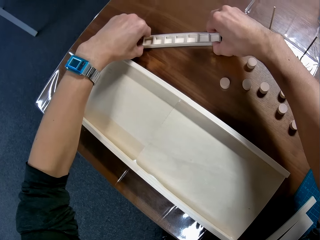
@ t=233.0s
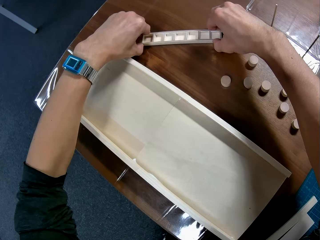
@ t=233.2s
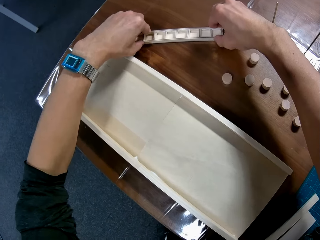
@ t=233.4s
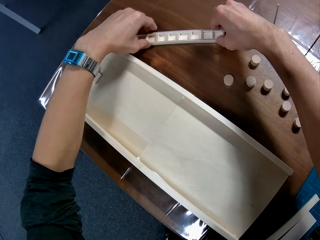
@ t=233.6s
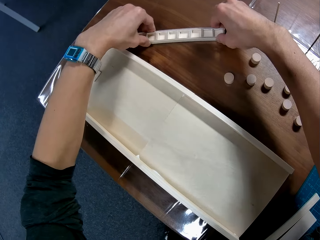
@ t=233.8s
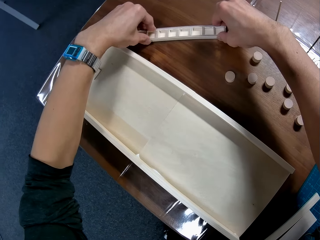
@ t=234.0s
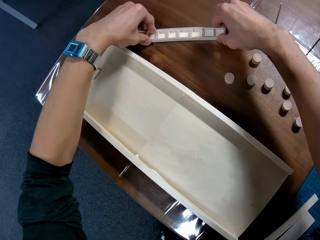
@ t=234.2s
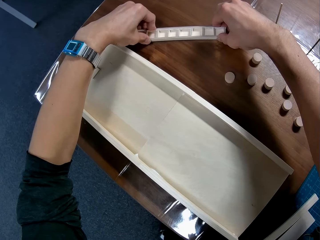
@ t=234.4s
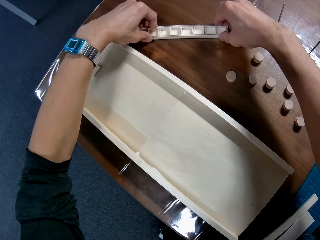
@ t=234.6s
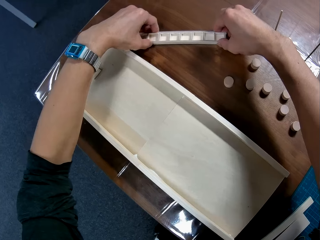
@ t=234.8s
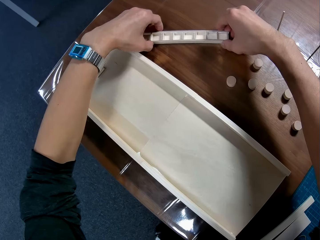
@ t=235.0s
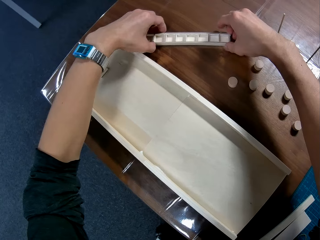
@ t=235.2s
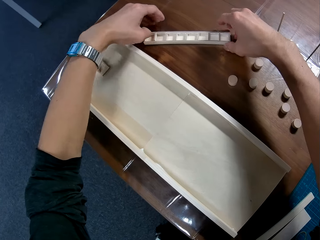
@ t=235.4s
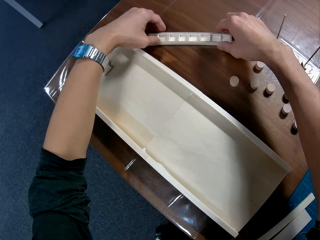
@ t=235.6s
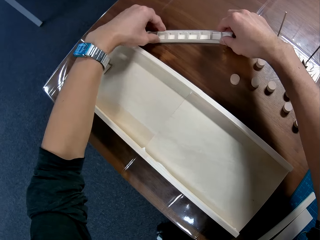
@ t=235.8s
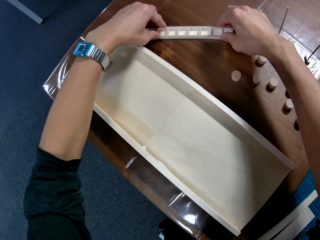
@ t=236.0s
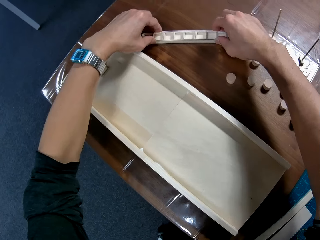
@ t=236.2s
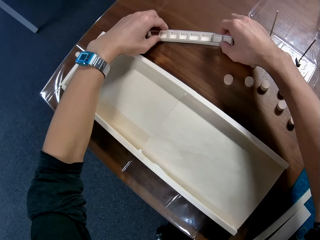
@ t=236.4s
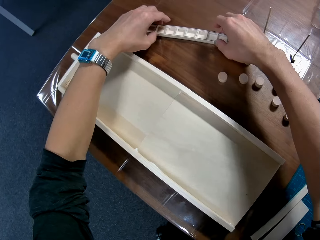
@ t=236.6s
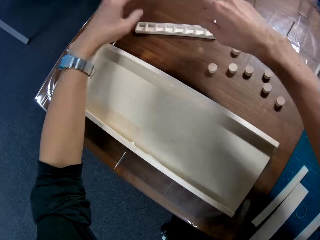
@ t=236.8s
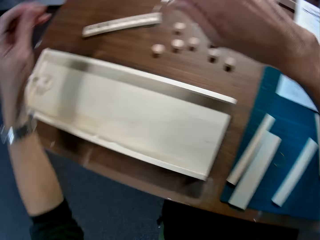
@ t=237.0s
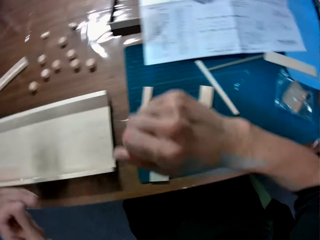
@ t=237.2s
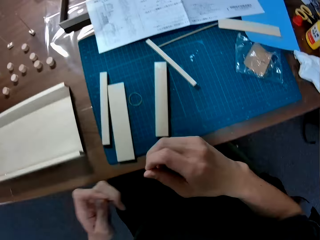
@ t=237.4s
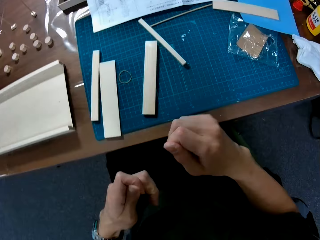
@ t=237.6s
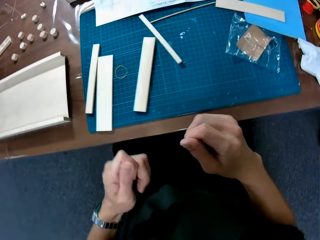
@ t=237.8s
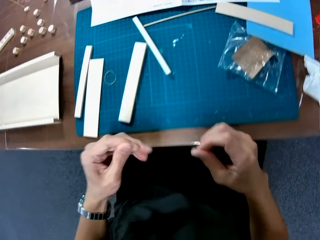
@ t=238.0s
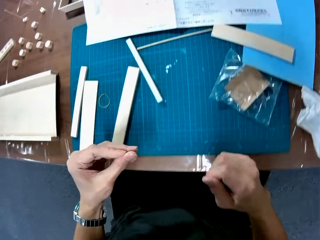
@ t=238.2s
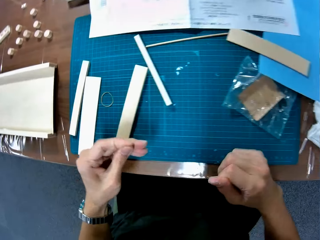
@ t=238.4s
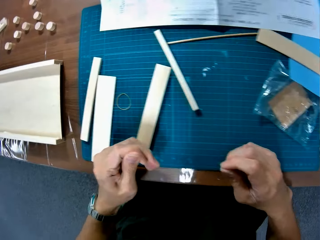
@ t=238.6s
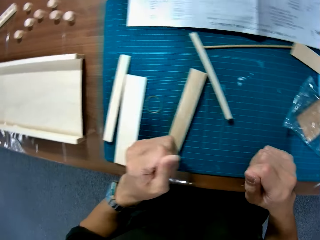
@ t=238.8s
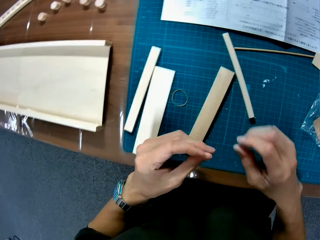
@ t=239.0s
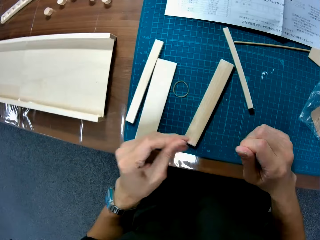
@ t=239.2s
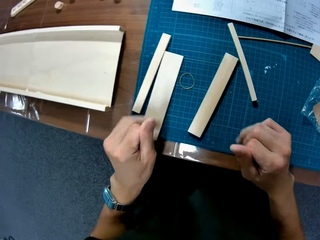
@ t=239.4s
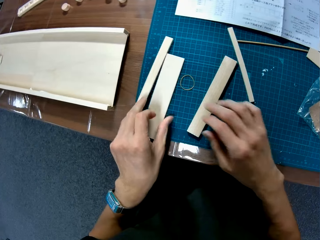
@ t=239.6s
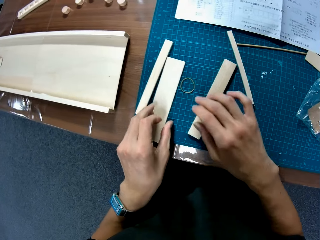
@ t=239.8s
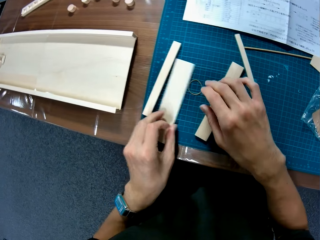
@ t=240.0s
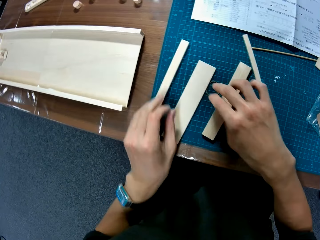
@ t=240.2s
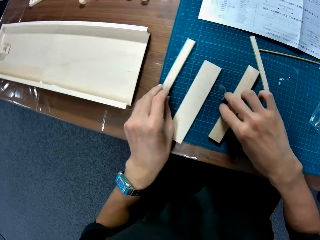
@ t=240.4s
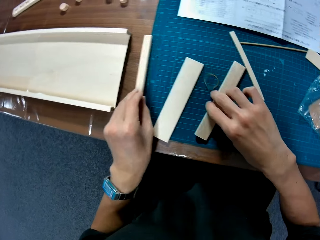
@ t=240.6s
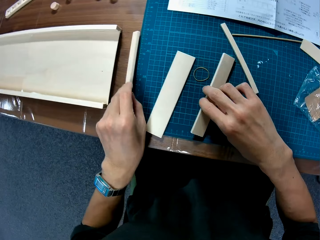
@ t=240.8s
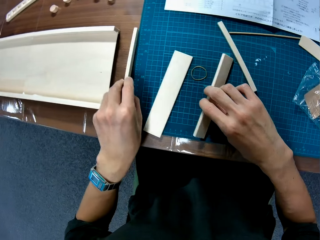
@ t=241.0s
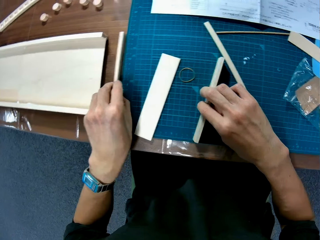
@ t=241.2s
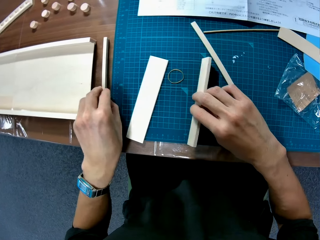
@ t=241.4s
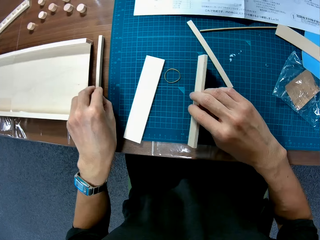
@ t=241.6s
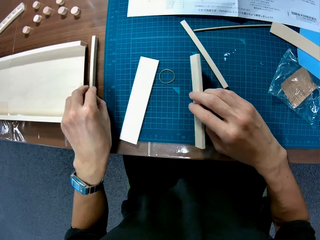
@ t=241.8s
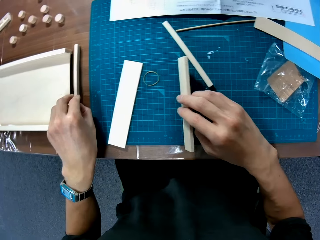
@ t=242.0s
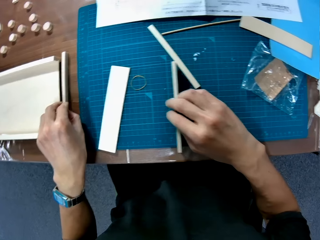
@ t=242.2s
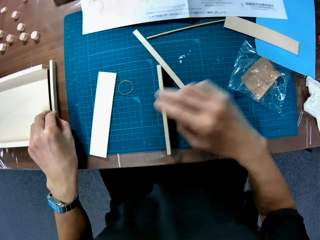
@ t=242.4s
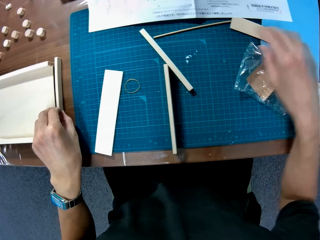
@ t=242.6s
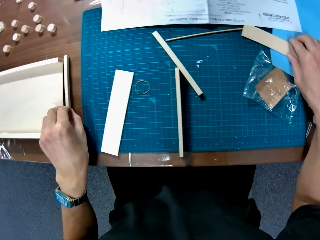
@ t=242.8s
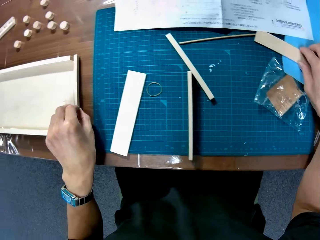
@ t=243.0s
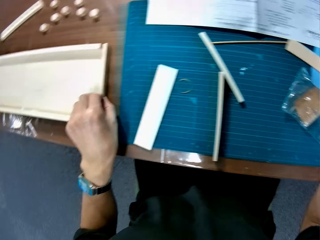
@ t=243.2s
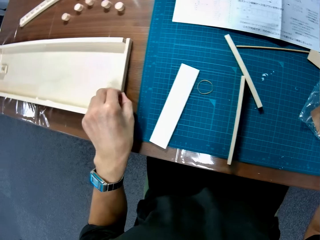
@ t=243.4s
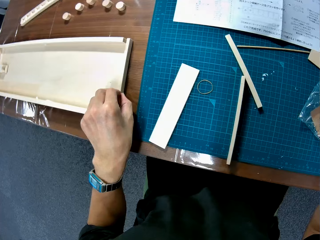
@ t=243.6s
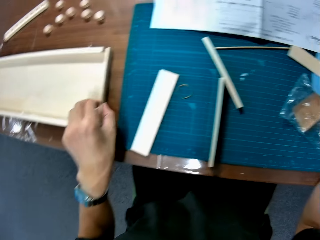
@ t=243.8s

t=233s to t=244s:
The camera wearer fidgets his fingers. He moves the pieces of wood on the table with his hand. He assembles the woodcraft.

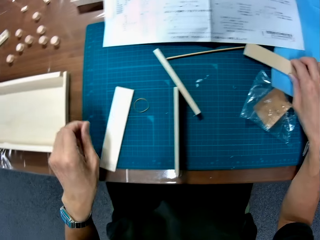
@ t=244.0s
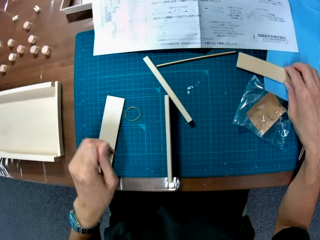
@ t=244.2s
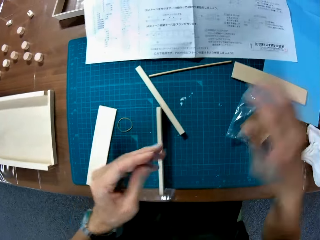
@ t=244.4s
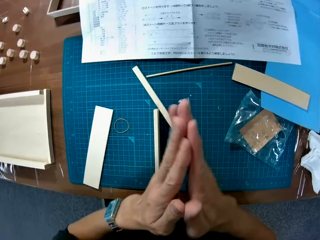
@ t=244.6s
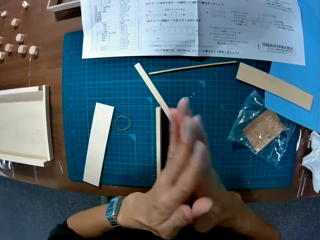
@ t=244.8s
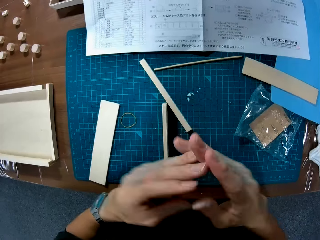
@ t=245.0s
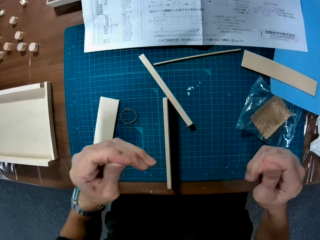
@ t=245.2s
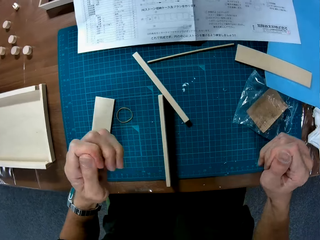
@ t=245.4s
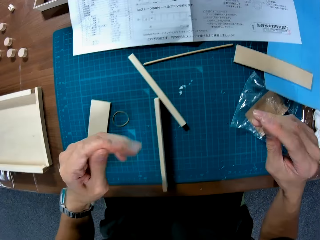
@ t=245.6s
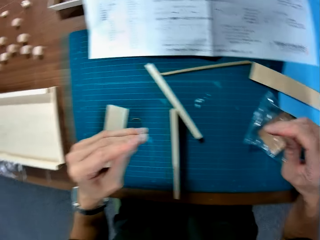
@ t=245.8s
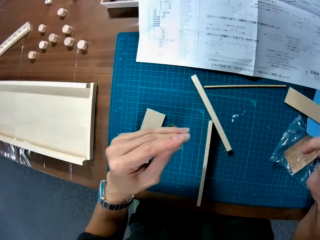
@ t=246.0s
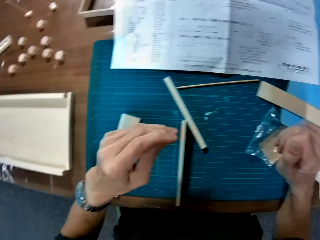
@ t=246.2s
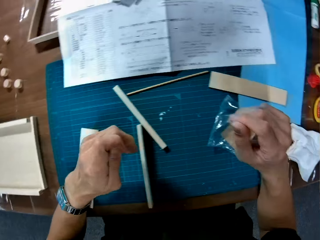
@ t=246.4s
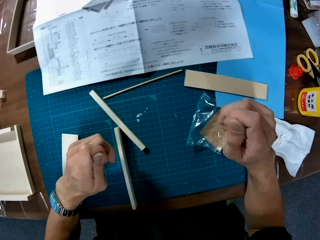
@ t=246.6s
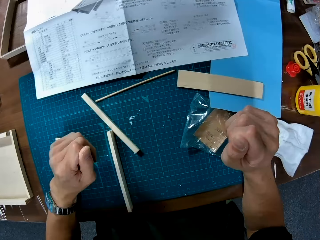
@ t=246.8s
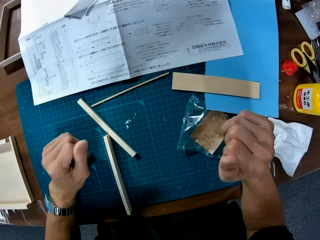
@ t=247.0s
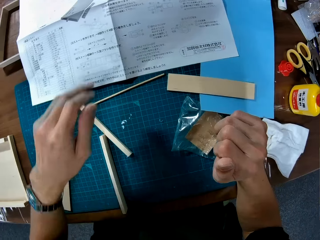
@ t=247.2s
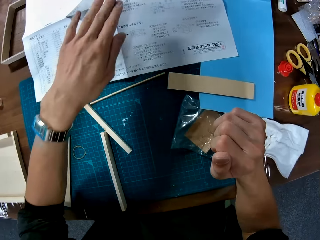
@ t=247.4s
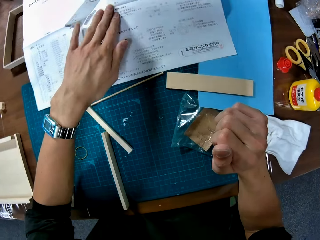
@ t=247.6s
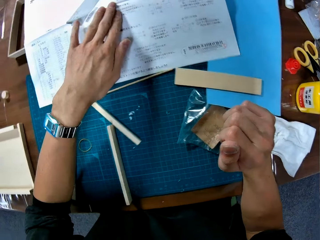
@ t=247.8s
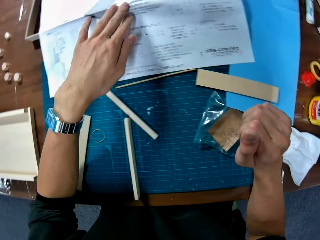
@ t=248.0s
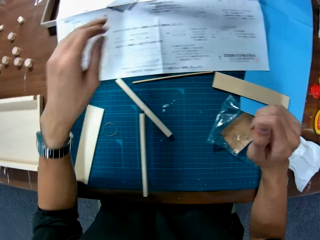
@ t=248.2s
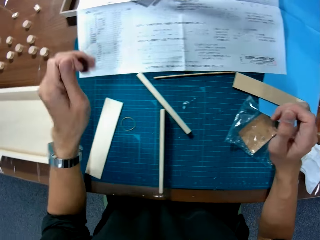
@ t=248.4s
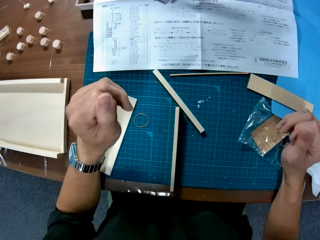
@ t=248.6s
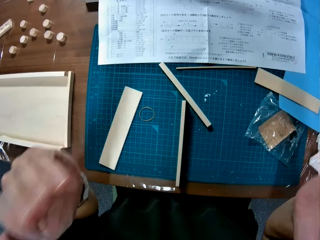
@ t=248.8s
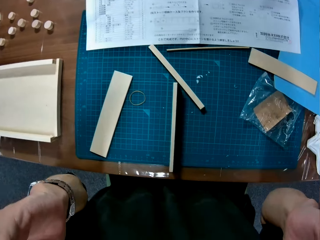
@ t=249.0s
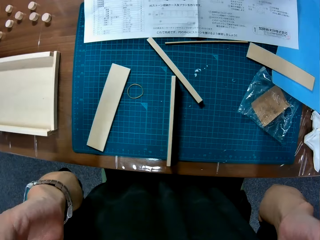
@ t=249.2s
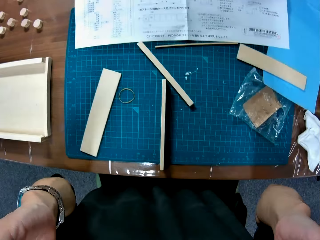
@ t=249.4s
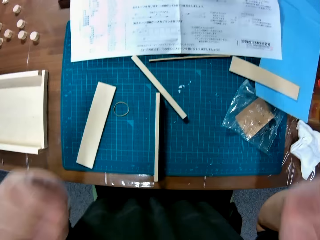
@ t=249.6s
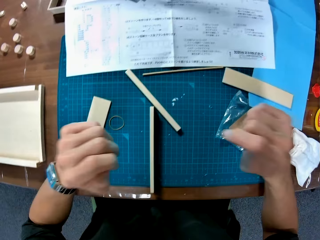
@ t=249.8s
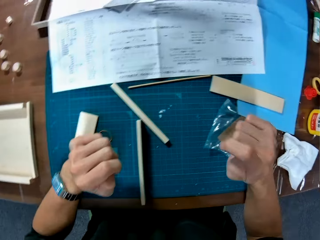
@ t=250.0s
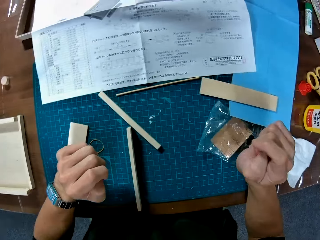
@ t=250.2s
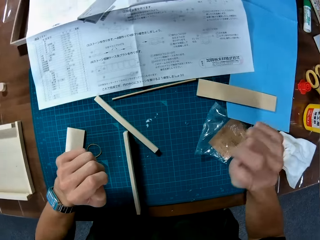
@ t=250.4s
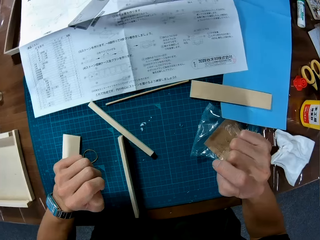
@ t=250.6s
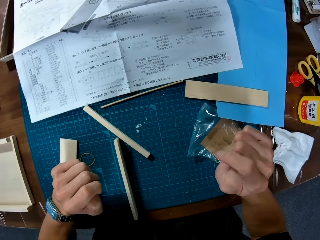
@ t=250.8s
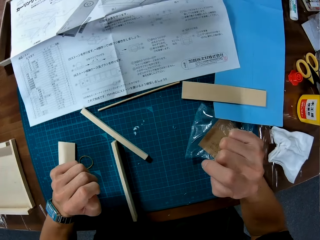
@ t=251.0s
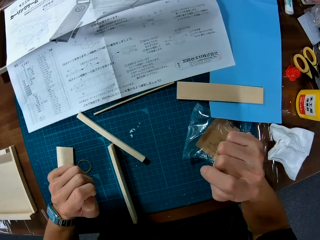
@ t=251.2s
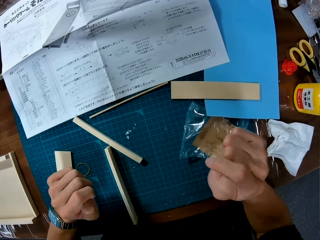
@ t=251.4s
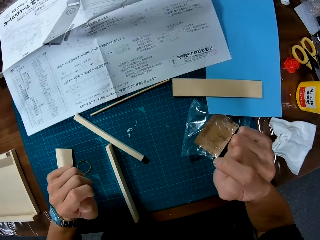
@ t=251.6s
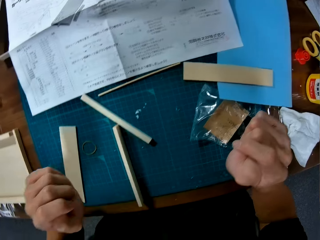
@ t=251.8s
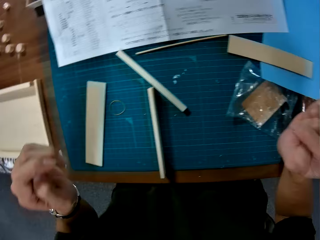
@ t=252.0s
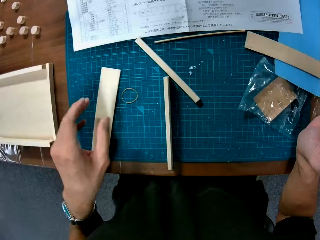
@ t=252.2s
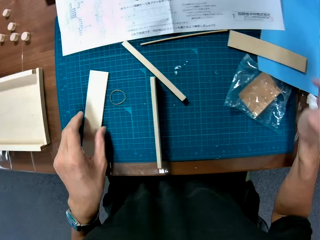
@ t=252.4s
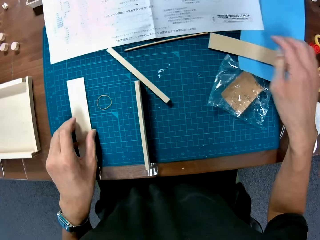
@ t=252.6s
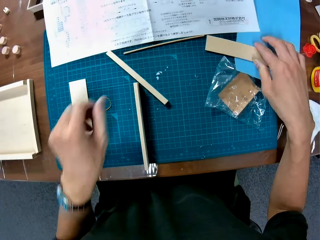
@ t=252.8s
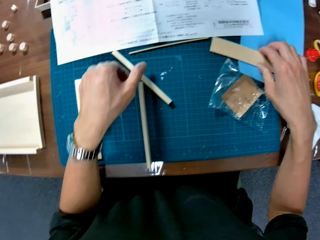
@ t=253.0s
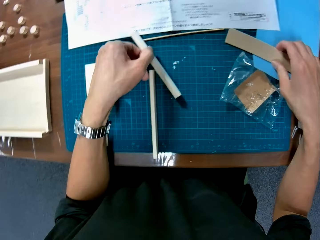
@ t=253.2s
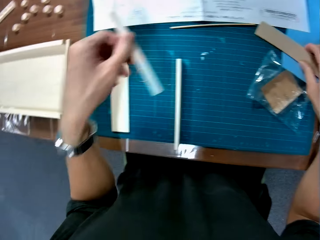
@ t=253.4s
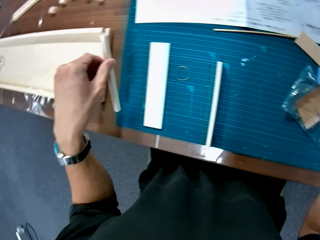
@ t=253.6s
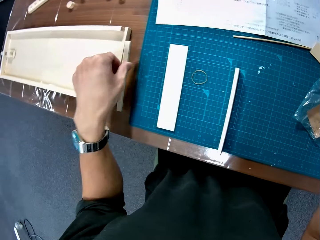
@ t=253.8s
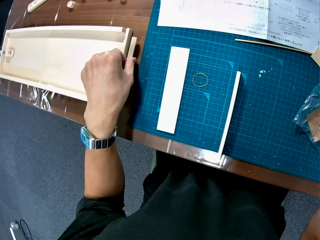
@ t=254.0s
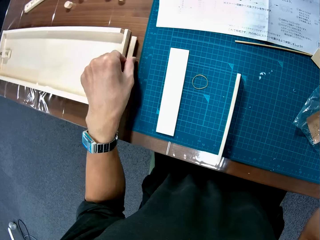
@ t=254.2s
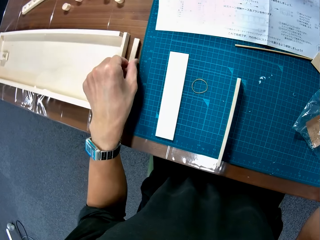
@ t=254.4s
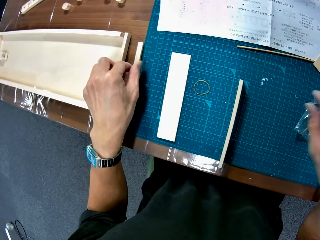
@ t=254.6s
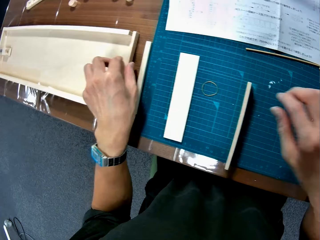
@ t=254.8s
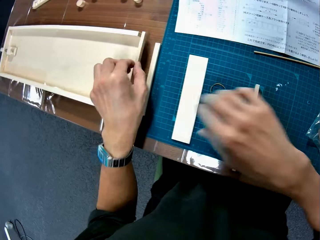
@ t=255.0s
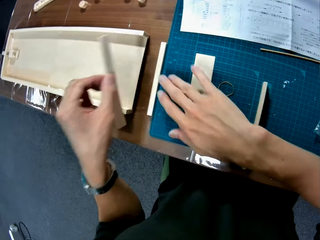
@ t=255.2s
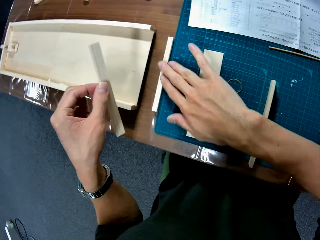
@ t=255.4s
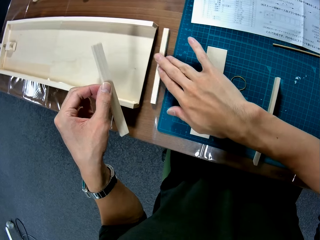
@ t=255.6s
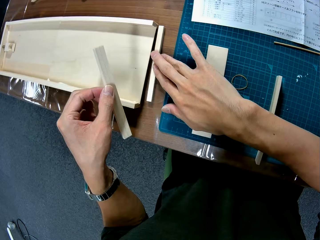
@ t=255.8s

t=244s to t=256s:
The camera wearer runs his hands. He fidgets his hands. He touches the paper. He places his hand over the manual on the table. He adjusts his spectacles. He picks up the woodcrafts. He moves the pieces of wood on the table with his hands.
